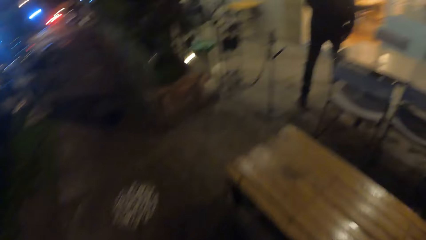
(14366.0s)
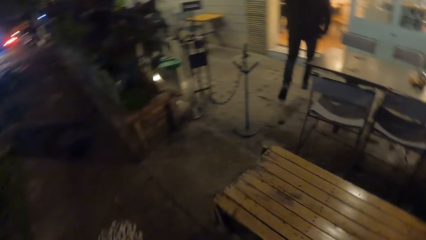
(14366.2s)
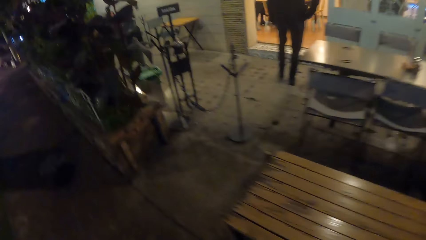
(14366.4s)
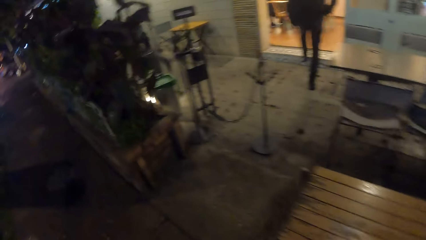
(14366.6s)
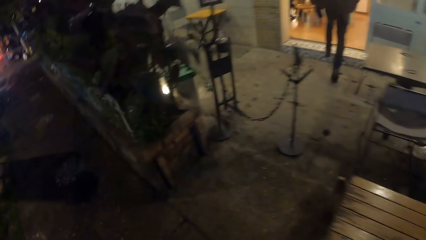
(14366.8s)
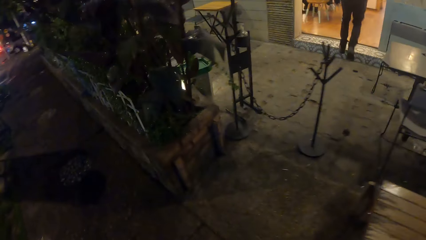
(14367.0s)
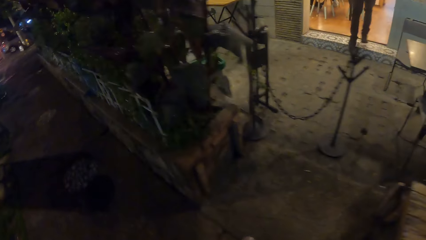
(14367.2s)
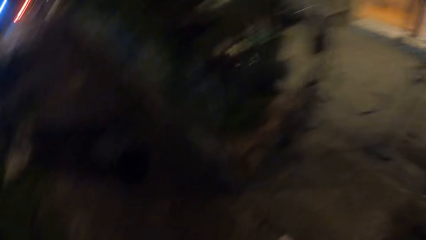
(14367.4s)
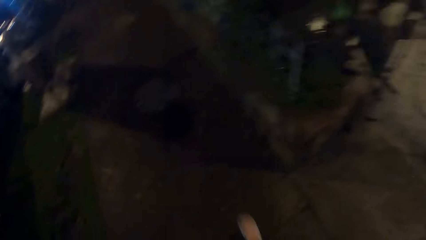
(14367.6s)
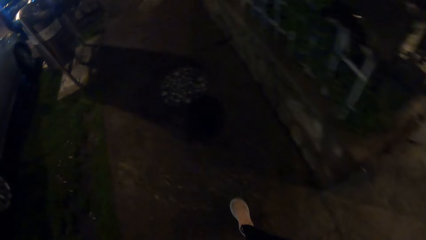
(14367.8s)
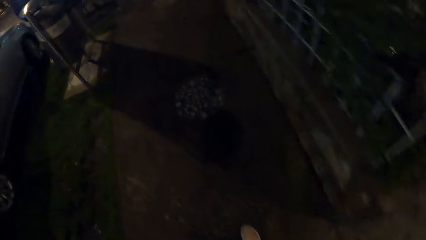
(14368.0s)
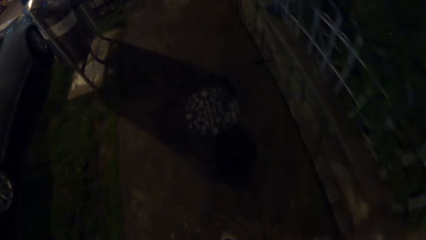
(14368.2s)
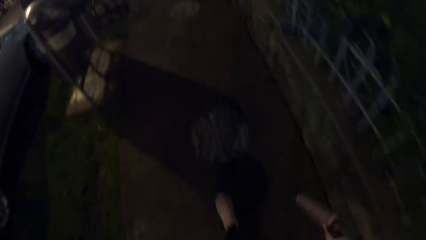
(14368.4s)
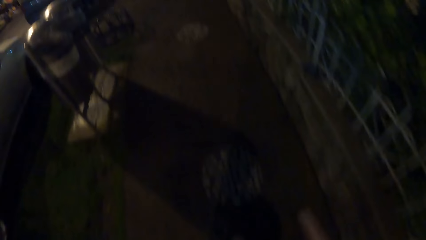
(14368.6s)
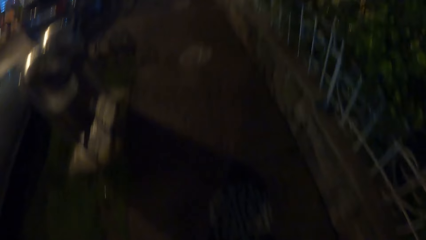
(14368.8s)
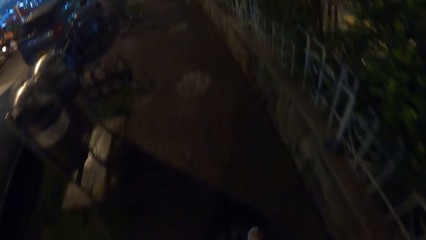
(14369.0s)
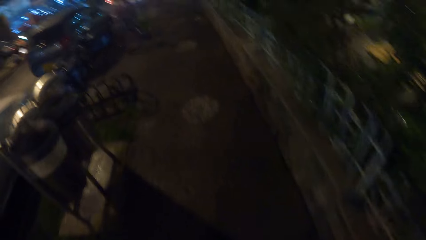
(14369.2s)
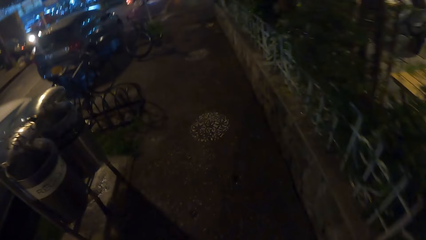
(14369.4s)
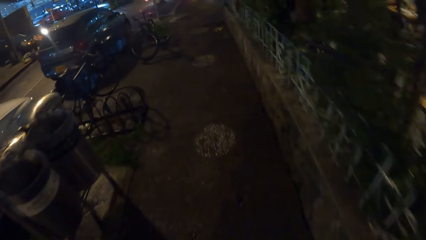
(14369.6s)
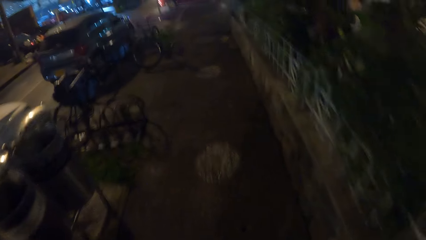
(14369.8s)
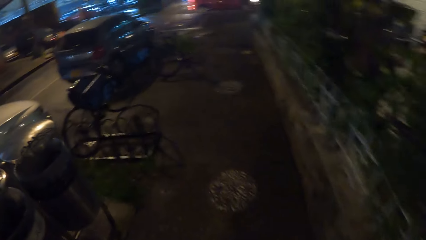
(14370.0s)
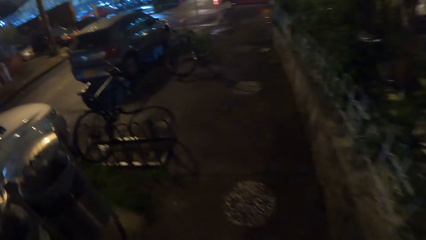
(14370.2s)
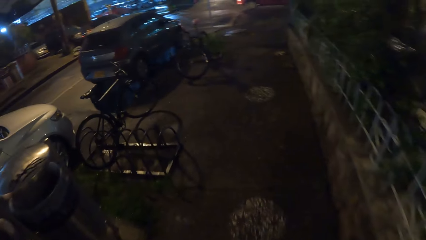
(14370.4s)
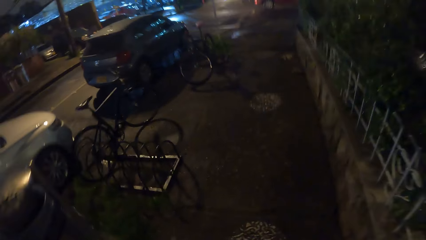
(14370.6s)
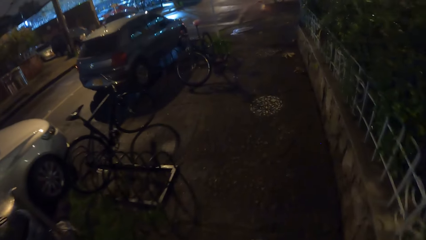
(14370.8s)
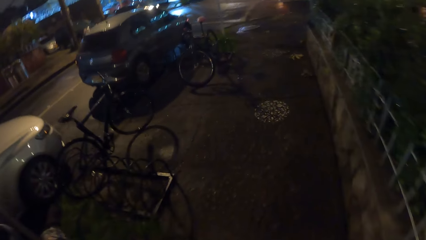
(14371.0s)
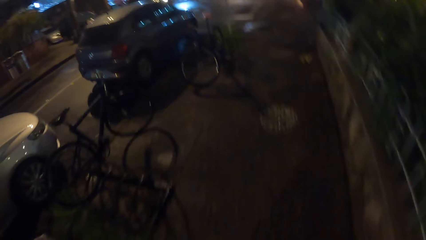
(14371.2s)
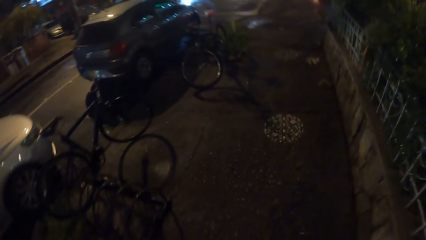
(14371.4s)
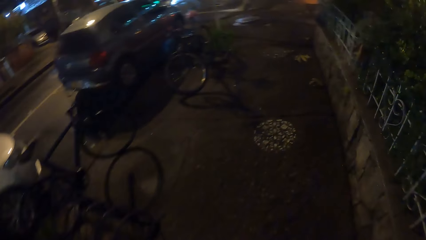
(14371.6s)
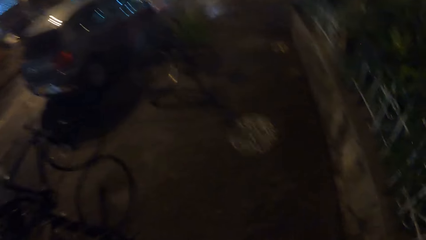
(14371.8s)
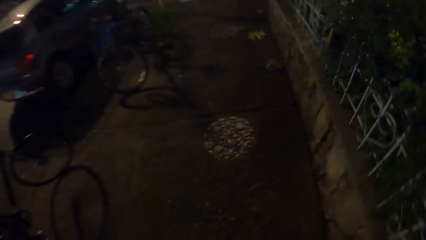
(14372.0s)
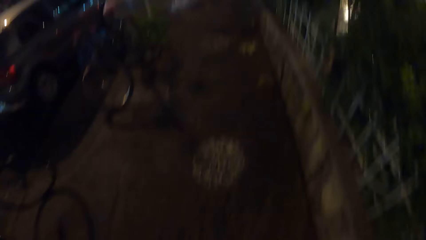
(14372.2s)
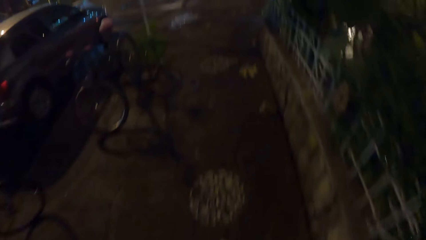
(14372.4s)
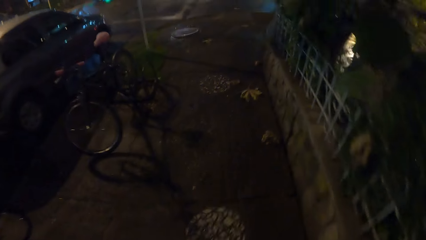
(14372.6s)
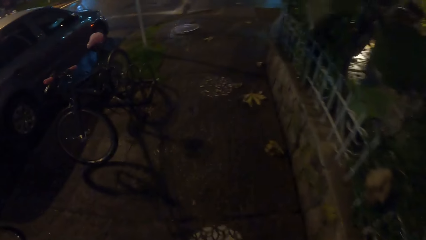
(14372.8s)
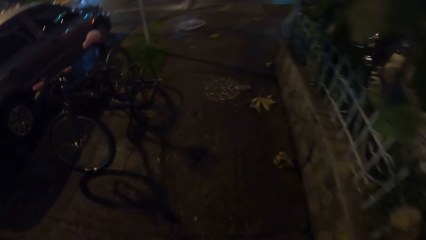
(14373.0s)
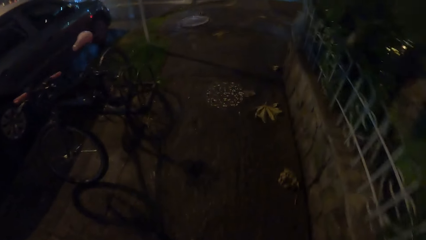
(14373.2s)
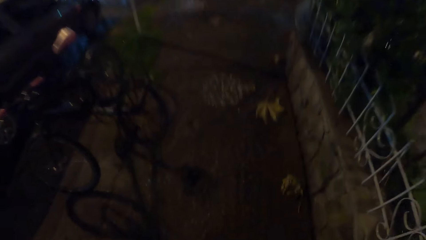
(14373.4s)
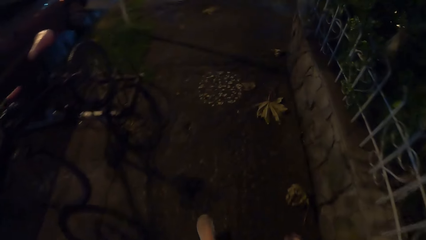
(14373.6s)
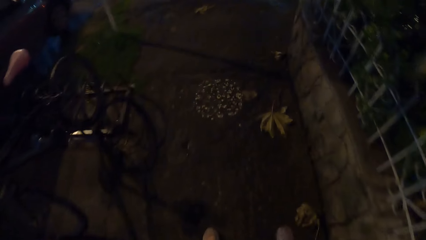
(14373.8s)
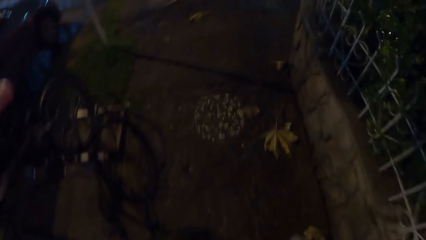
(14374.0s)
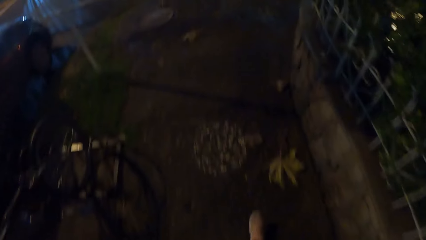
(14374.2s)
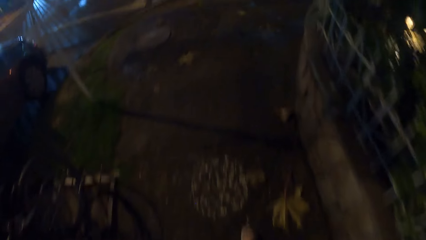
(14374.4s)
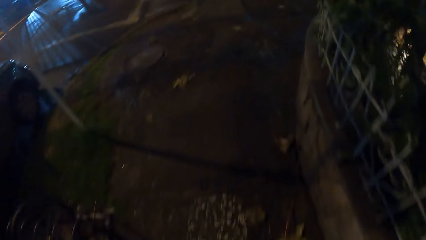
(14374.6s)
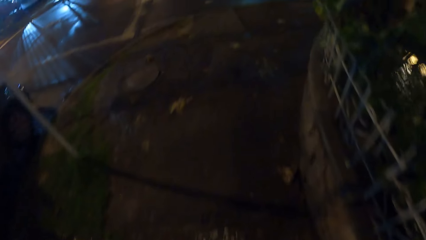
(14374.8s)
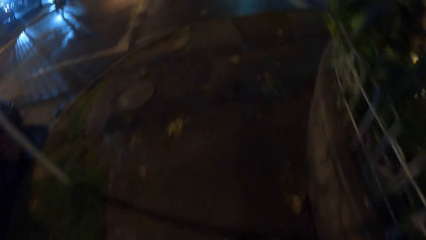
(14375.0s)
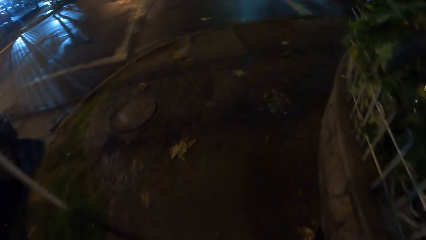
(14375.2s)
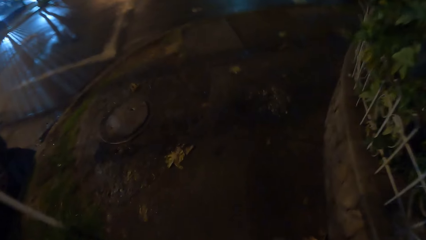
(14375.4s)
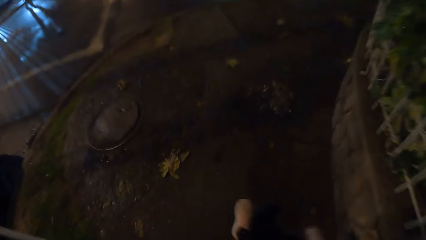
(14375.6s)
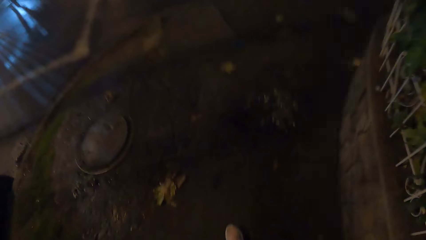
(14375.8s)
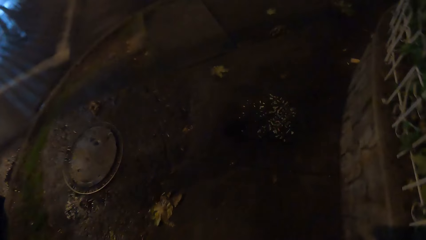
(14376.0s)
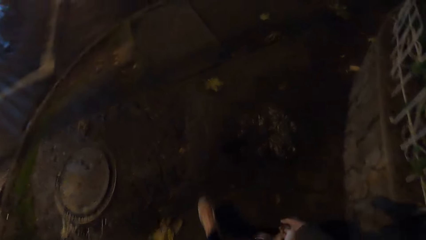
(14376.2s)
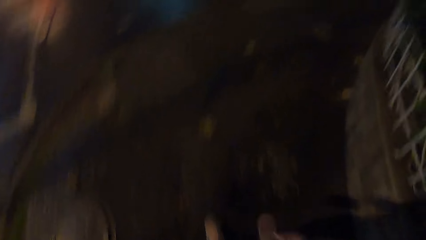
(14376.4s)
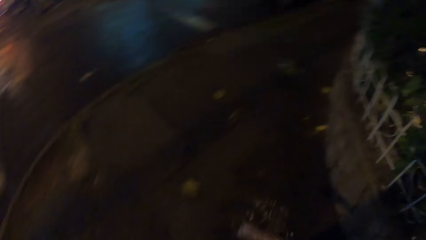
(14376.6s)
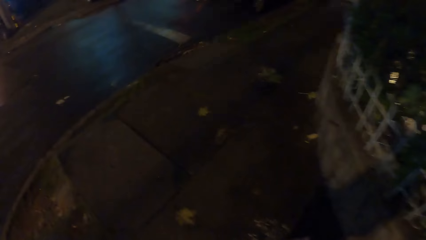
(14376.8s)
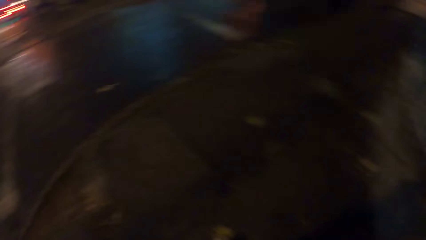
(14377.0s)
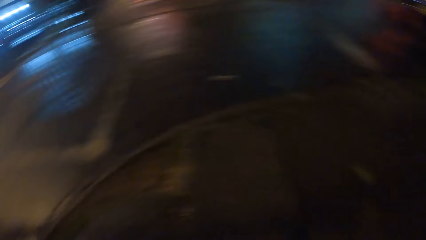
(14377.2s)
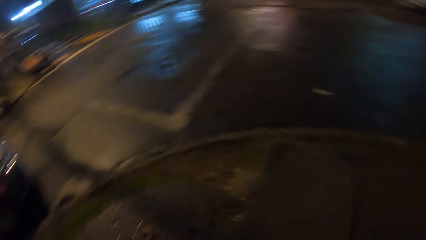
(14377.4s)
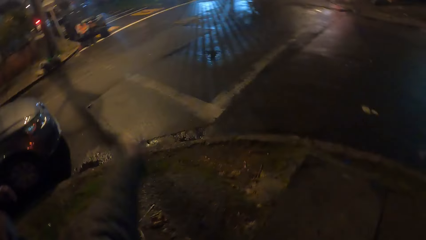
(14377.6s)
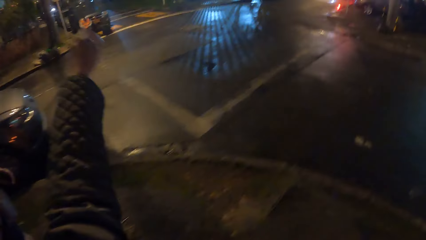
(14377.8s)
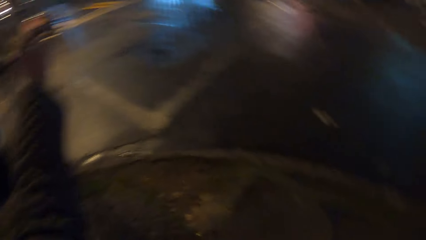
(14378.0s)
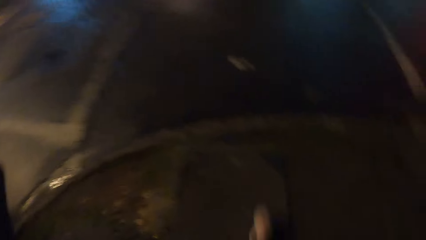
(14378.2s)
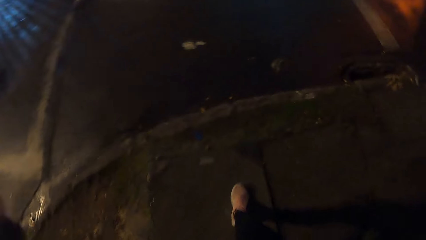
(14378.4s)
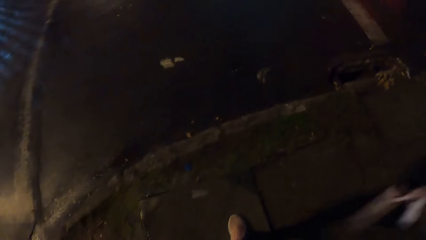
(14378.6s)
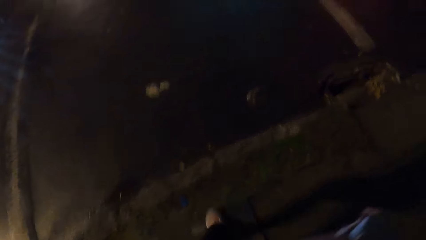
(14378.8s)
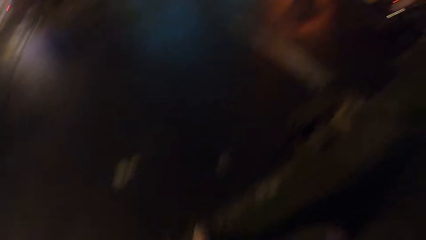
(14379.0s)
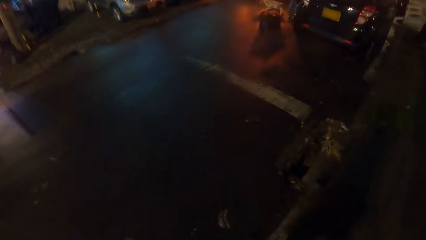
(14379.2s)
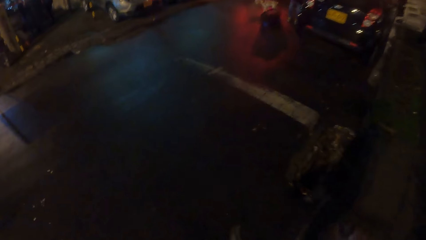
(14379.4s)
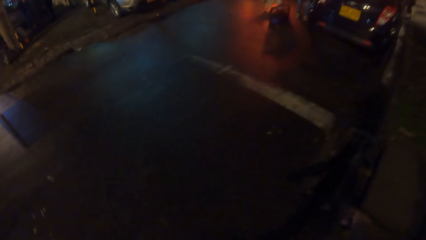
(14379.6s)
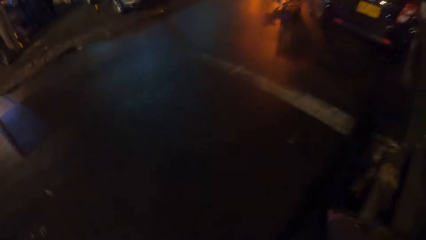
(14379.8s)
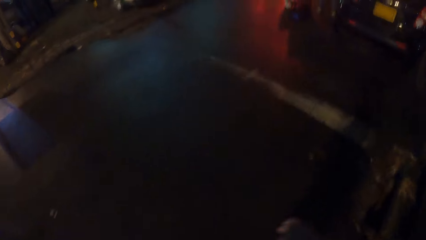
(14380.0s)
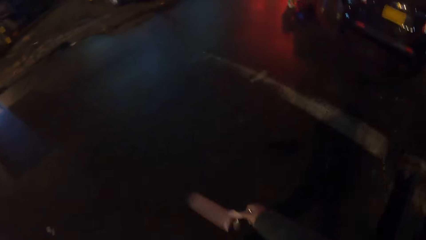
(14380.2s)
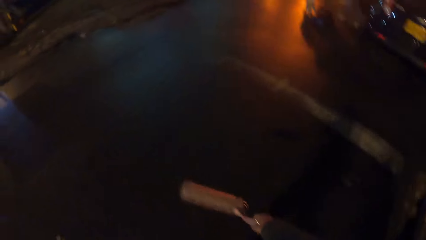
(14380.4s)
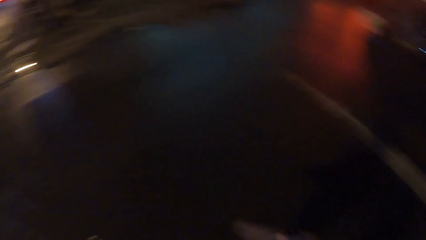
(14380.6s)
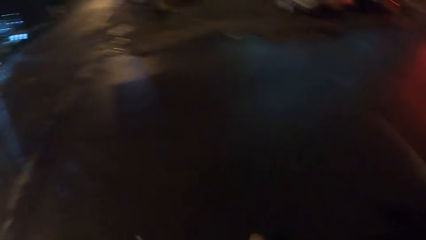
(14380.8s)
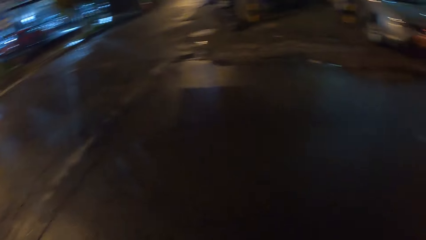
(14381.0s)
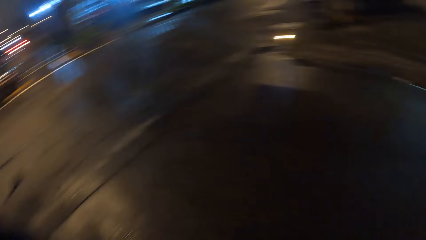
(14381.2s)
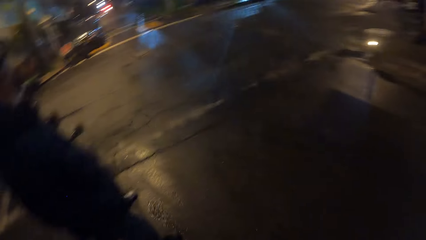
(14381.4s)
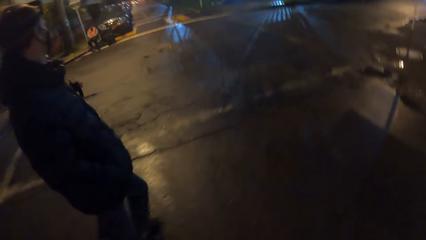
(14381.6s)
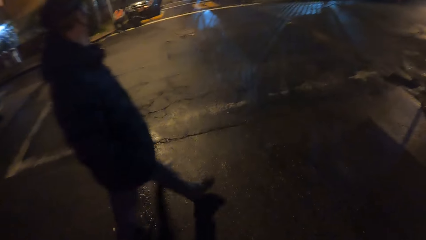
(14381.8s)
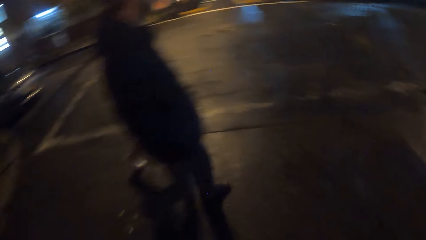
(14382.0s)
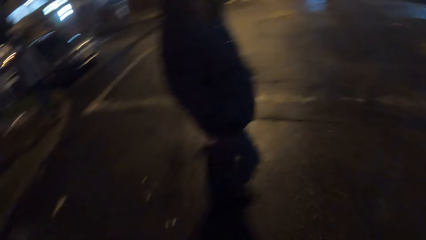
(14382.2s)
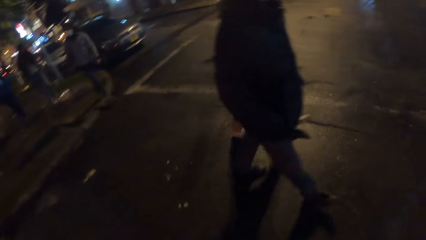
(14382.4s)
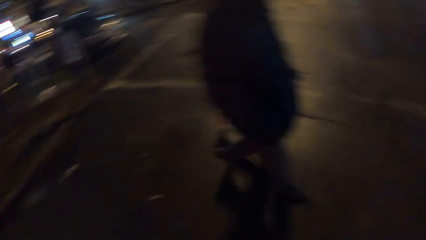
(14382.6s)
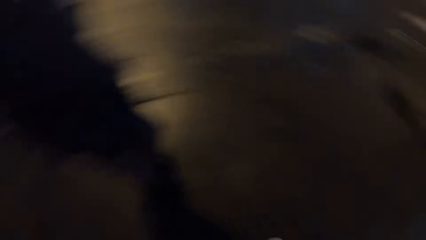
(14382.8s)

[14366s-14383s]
The camera wearer looks around. They walk on the pavement. They look around. They lift up a hand. They walk on the road. They swing a water bottle.
